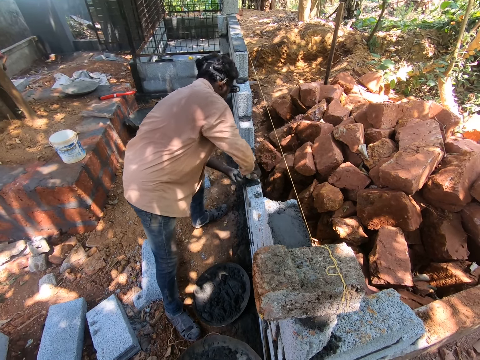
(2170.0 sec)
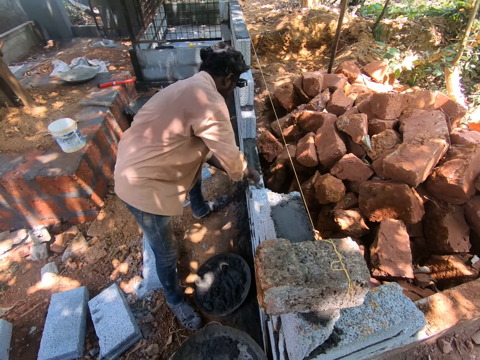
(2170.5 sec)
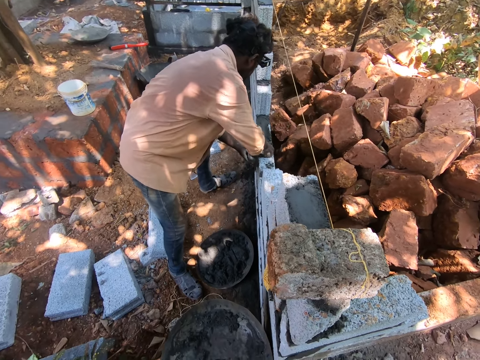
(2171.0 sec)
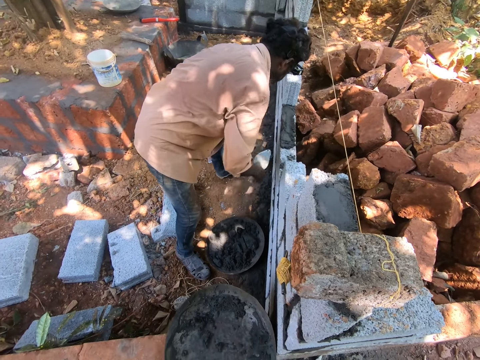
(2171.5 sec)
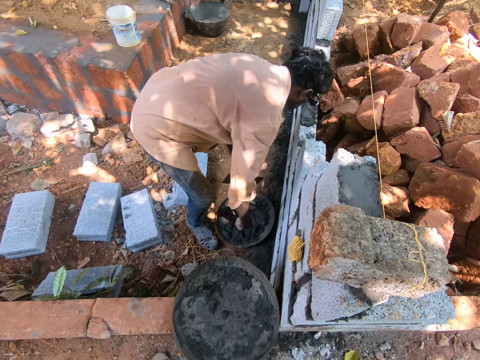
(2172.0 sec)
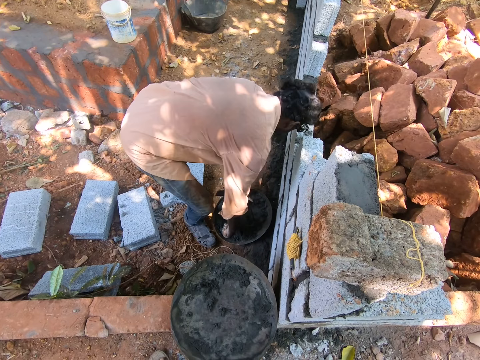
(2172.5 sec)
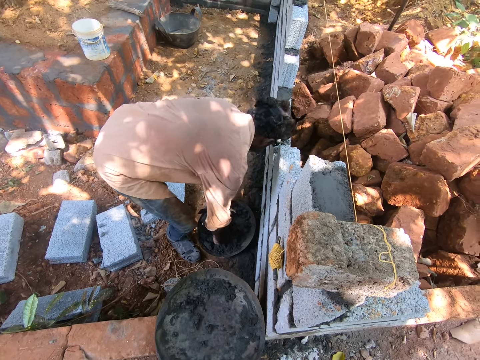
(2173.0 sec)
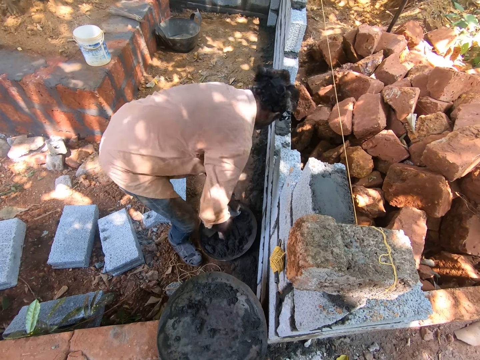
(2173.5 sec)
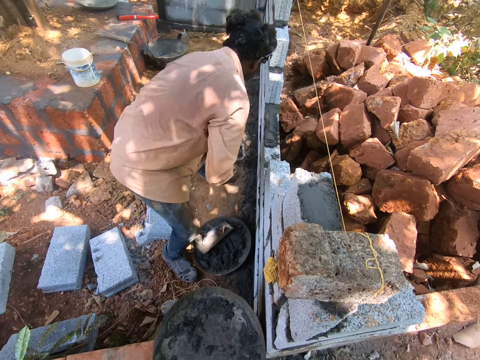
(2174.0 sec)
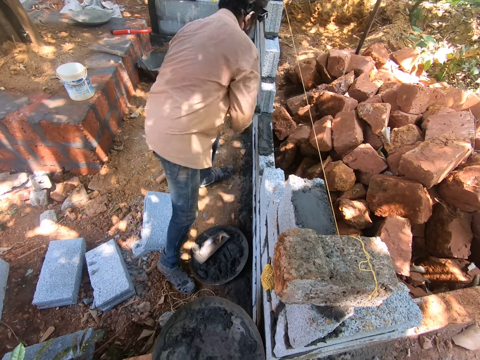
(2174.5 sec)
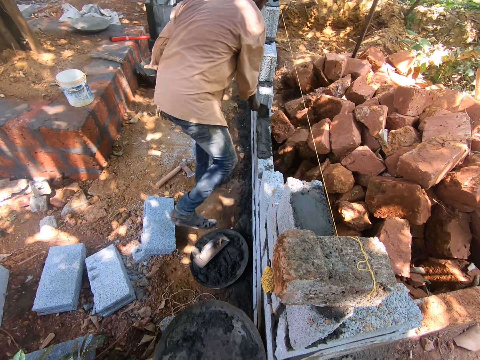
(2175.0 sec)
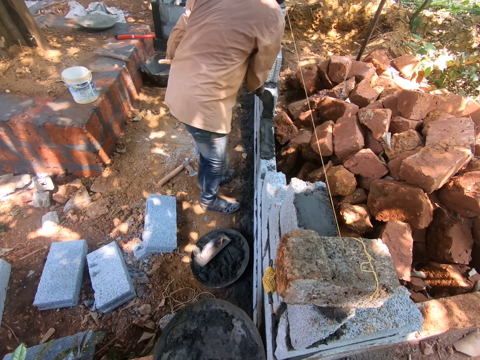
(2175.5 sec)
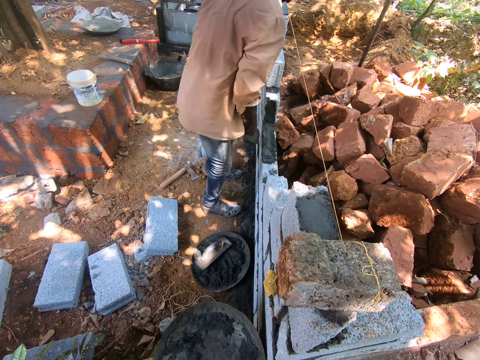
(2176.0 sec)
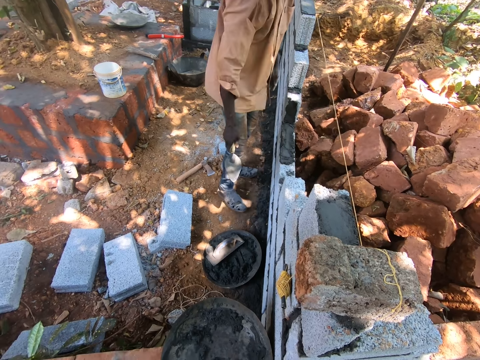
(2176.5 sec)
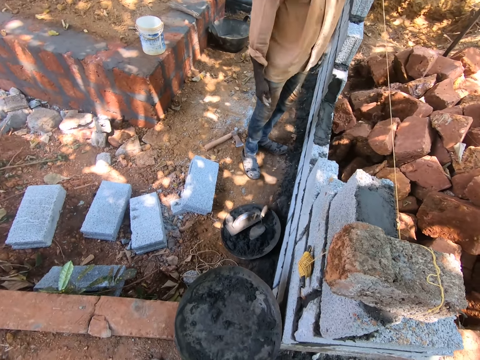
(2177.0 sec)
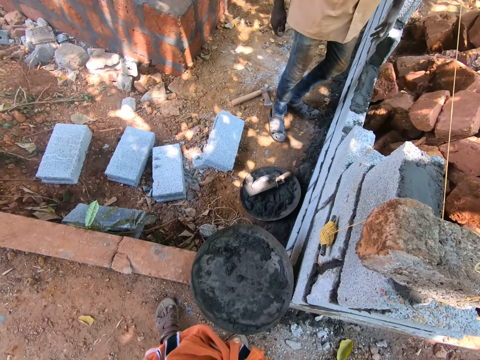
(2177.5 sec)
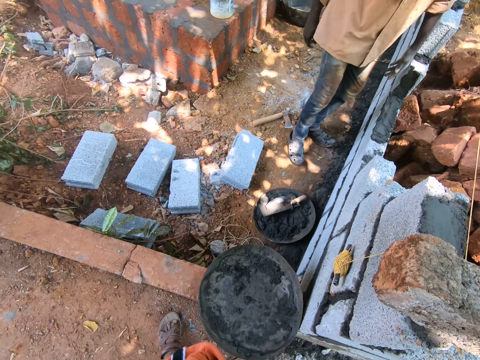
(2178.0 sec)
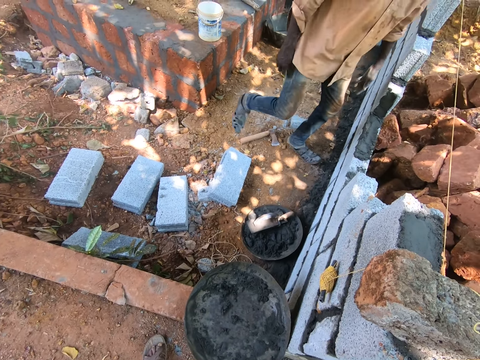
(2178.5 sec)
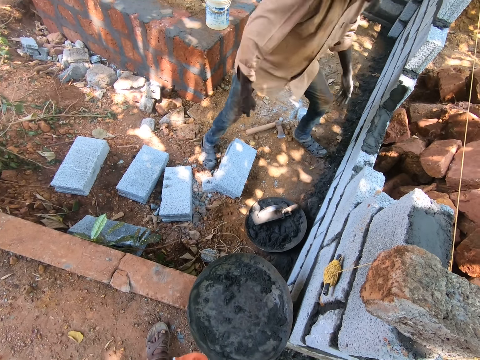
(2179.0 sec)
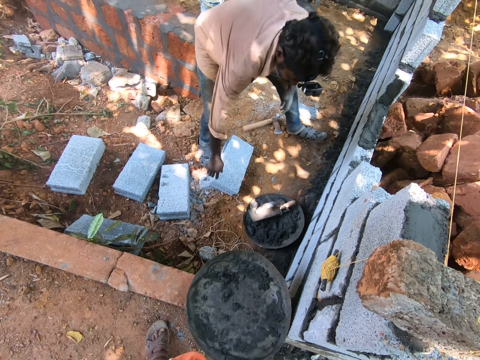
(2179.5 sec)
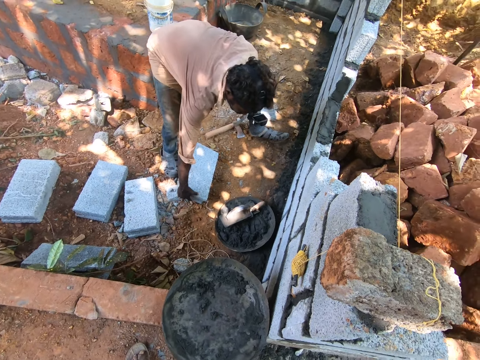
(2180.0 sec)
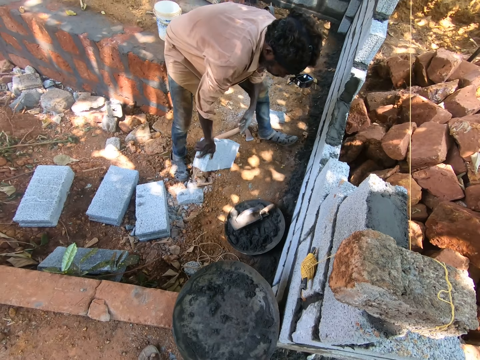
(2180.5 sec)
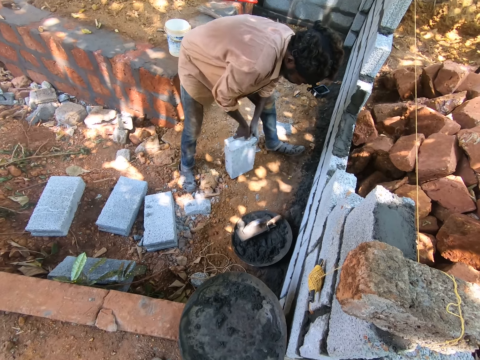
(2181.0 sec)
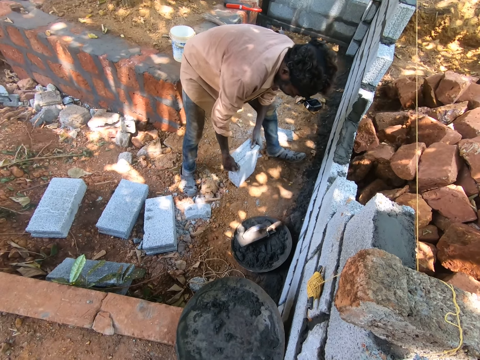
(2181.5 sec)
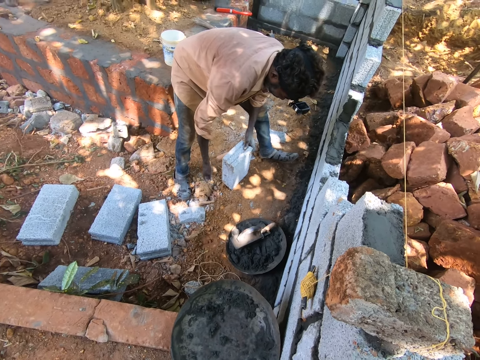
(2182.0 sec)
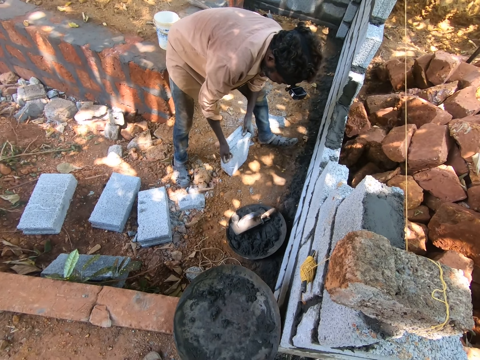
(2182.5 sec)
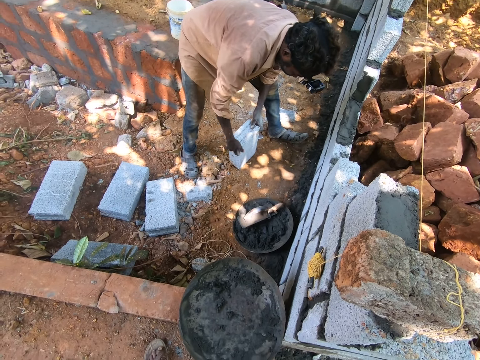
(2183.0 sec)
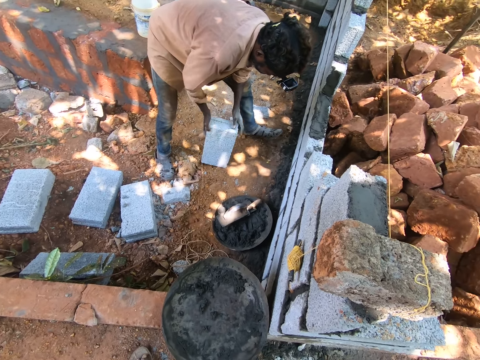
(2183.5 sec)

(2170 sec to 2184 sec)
The man scoops cement from the head pan on the ground with the trowel in his right hand and spreads the cement on the concrete block with the trowel in his right hand. Another man drops the trowel in his right hand on the mortar pan on the ground. The other man adjusts a block on the ground with his hands and removes leaves on the block on the ground with his hands.

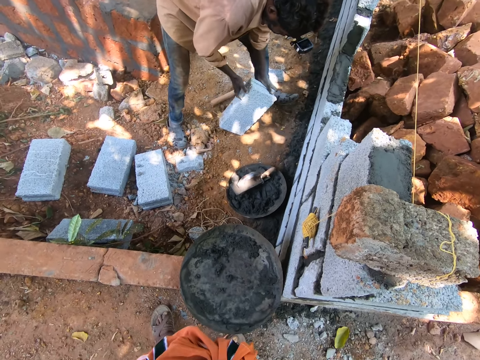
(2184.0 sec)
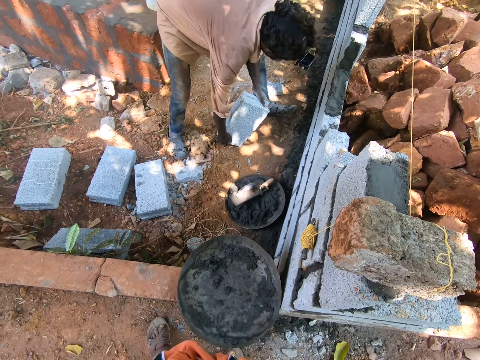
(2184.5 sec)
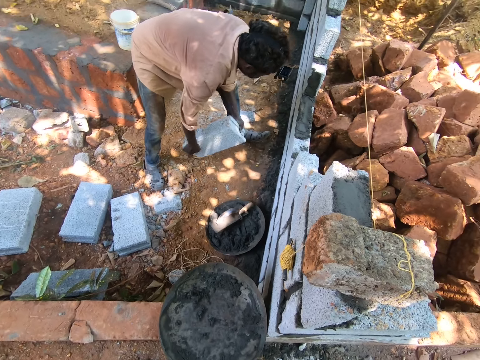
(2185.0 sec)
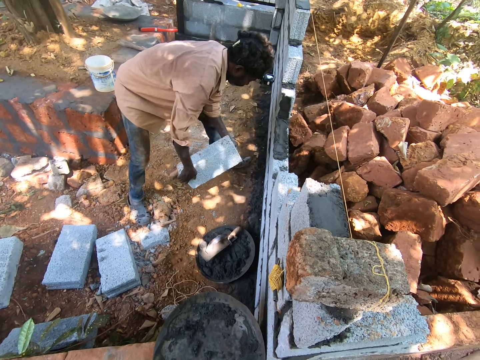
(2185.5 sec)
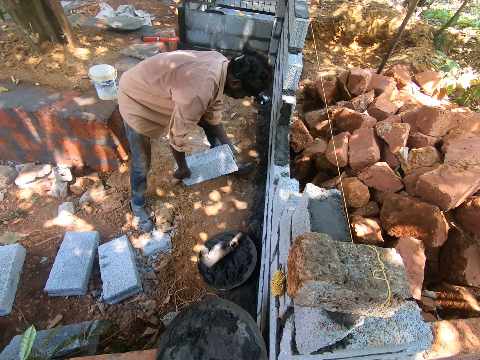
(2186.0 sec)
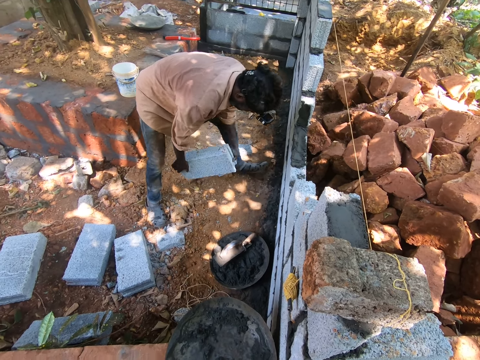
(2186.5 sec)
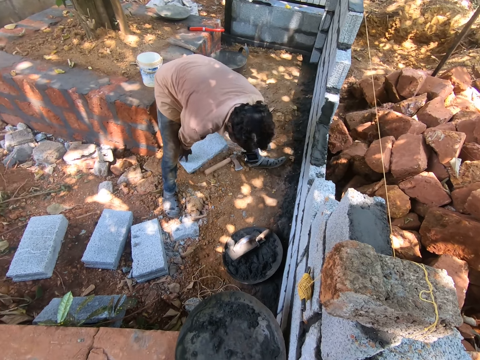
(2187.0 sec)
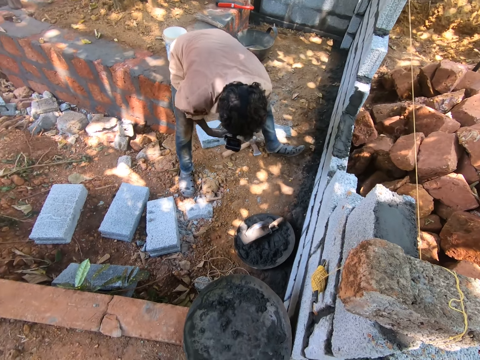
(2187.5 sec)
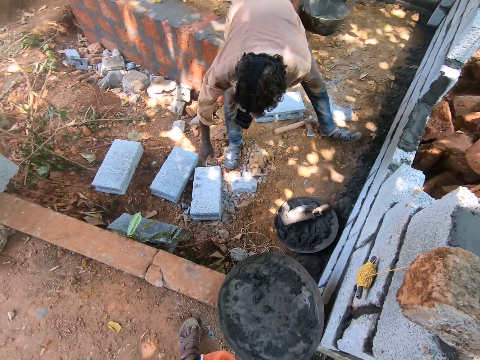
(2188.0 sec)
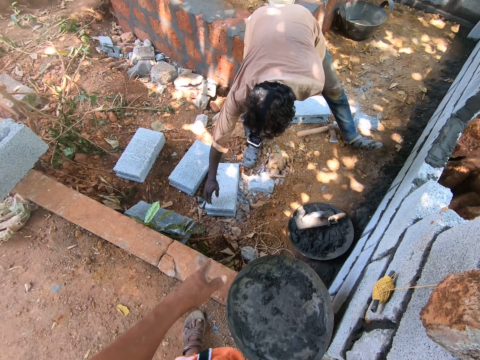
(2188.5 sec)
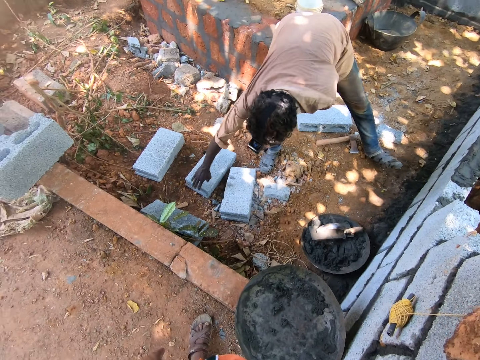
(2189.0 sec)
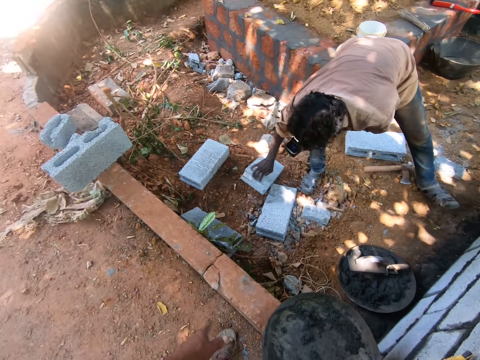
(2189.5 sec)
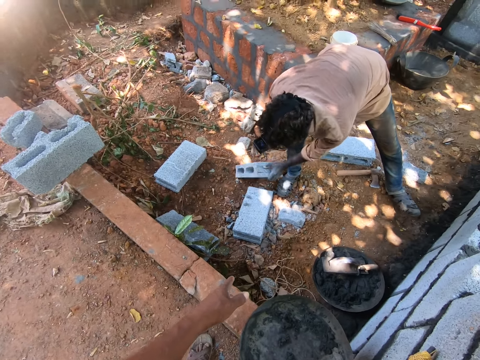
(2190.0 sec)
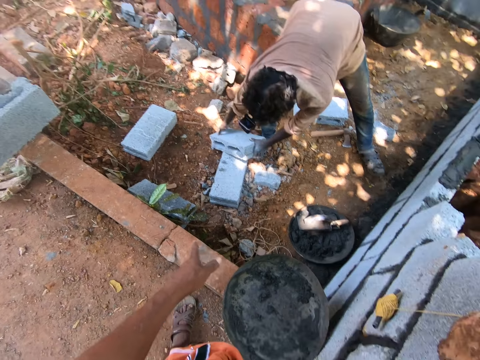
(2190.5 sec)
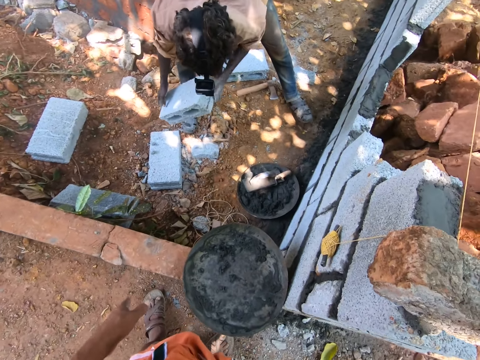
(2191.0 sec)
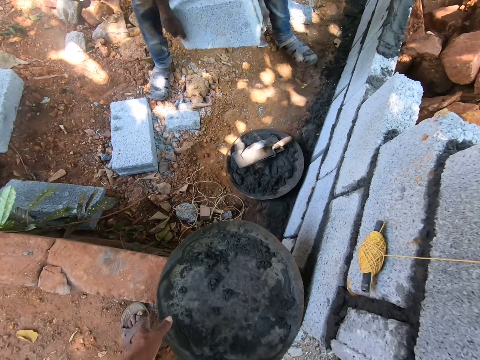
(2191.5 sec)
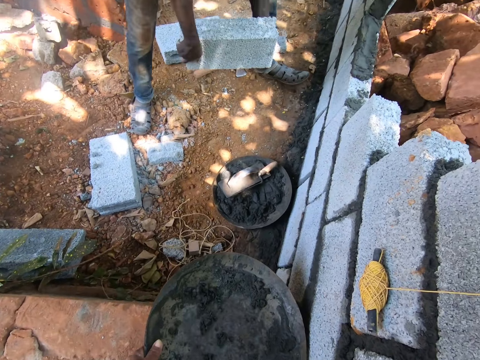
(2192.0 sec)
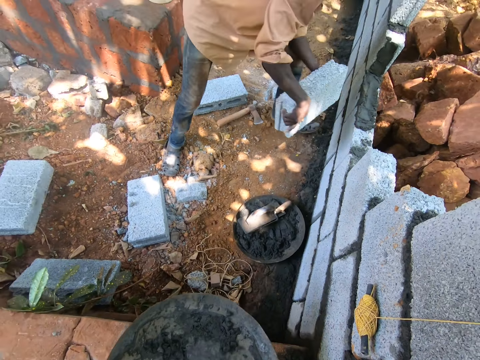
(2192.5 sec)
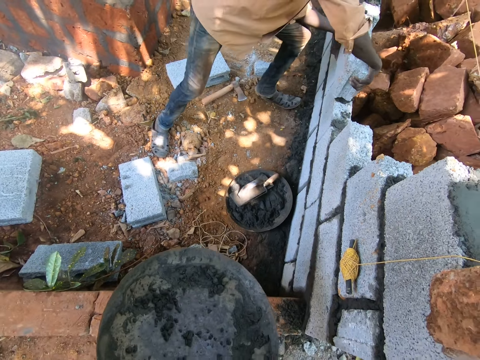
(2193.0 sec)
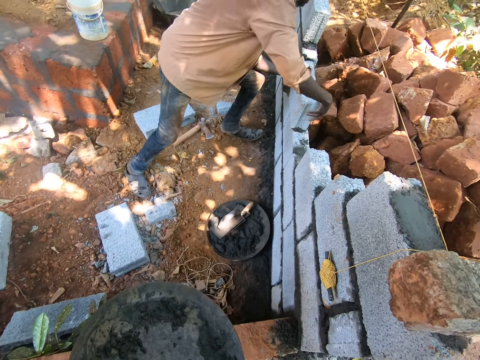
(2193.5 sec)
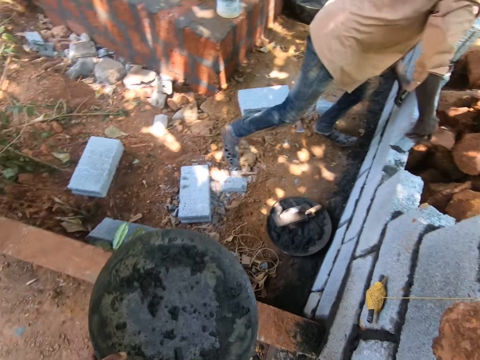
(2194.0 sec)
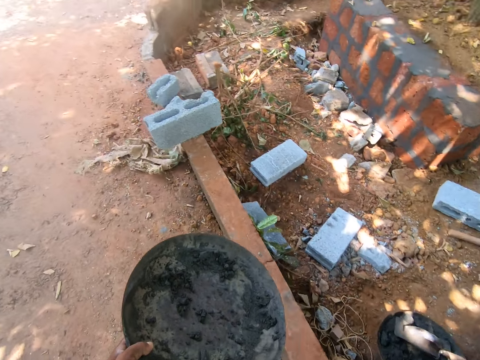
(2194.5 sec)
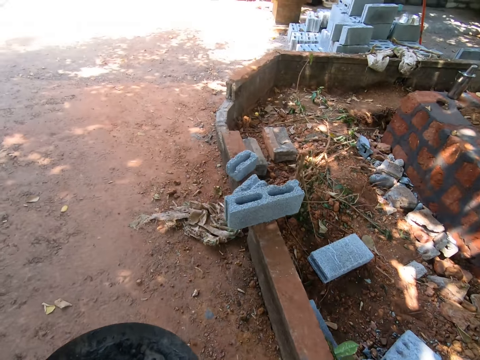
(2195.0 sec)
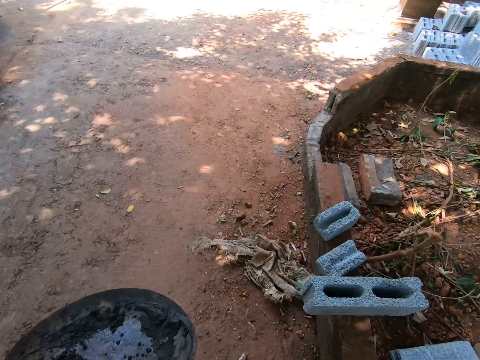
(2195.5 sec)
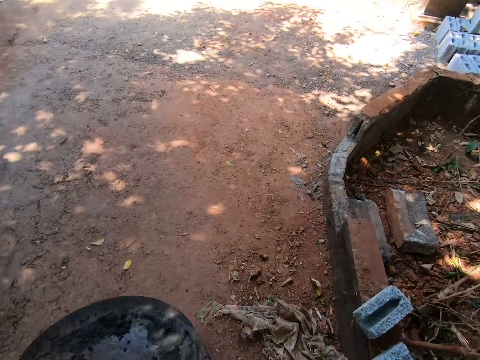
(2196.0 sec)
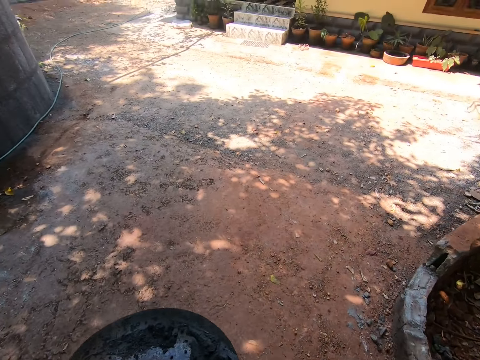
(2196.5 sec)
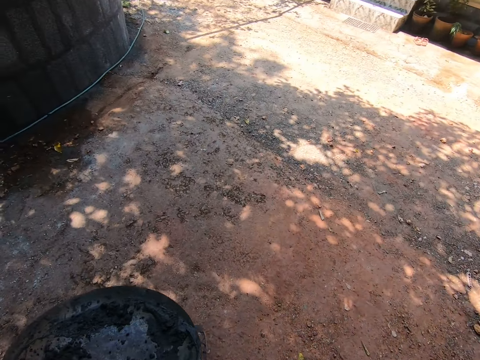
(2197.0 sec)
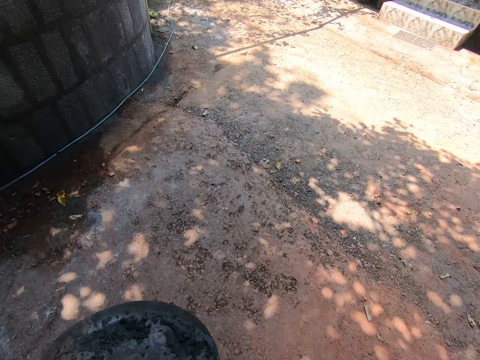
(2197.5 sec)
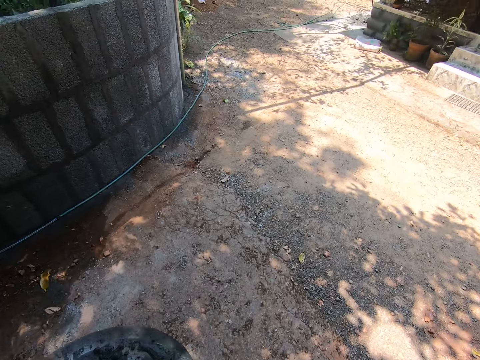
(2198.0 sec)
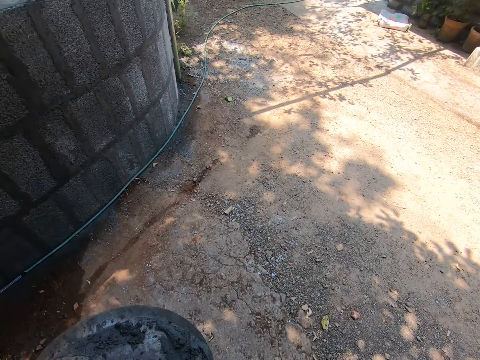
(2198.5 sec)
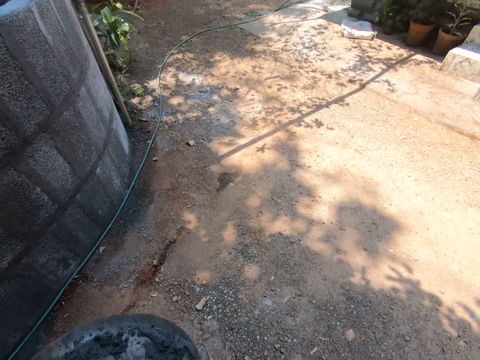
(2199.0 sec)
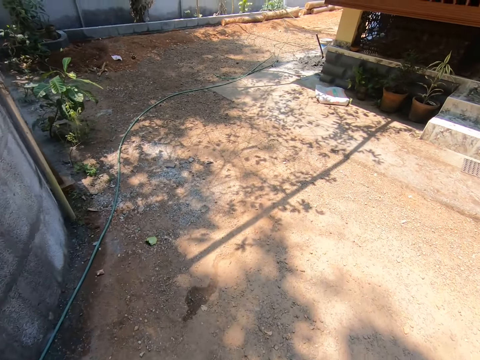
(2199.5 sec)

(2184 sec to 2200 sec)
The man lifts the block from the ground with his hands and drops the block in his hands on the ground. The camera wearer makes a hand gesture with his left hand. The man lifts the block from the ground with his hands. The camera wearer lifts a mortar pan or basin from the fence with his hands. The man drops the block in his hands on the mortar on the fence. The camera wearer walks away from the man in the site.
